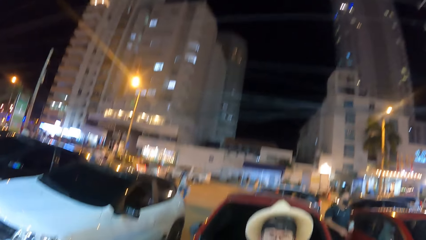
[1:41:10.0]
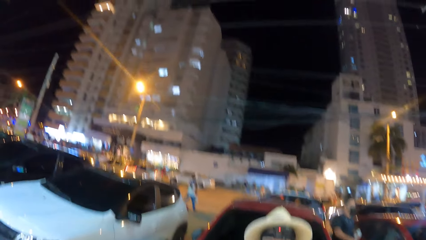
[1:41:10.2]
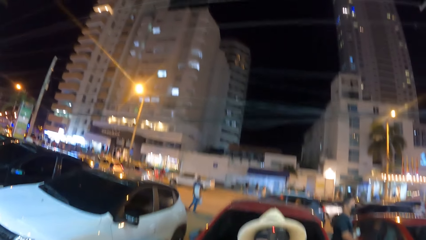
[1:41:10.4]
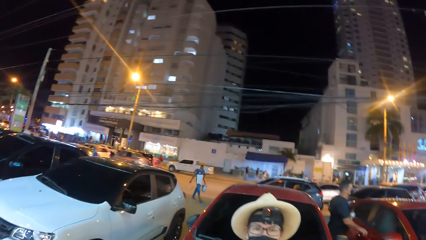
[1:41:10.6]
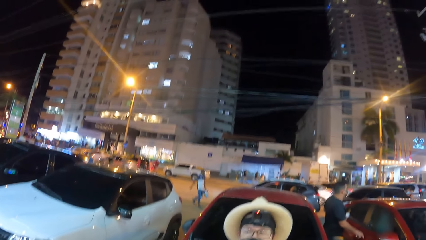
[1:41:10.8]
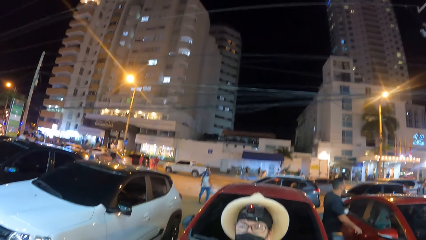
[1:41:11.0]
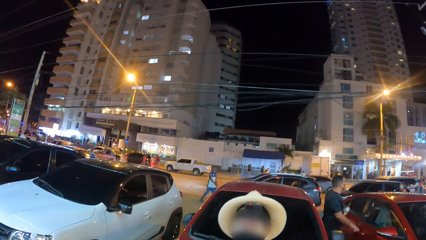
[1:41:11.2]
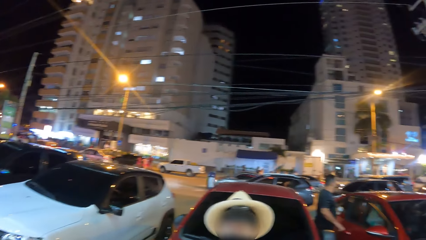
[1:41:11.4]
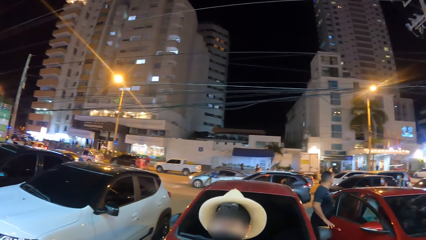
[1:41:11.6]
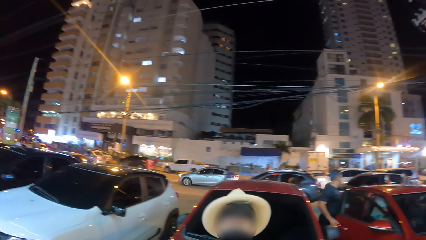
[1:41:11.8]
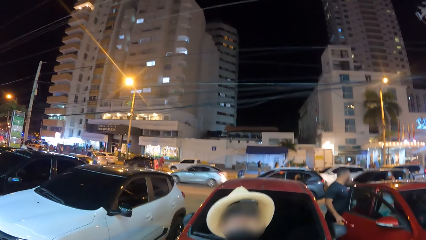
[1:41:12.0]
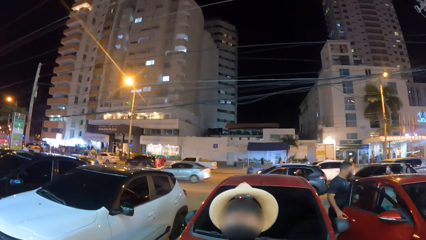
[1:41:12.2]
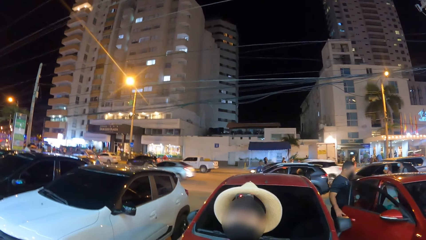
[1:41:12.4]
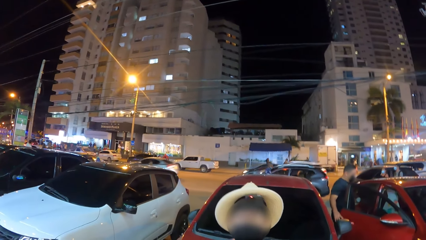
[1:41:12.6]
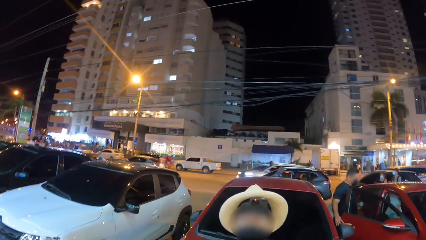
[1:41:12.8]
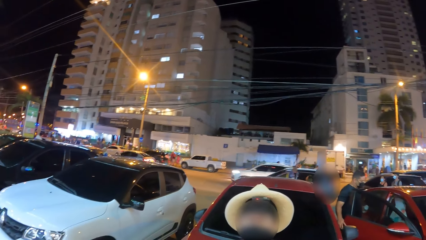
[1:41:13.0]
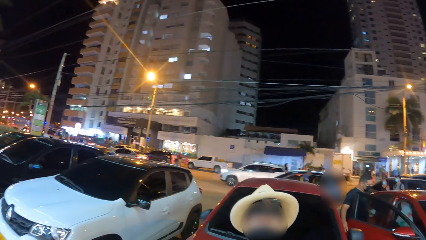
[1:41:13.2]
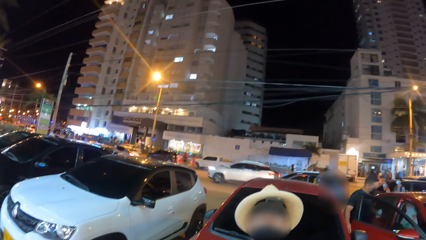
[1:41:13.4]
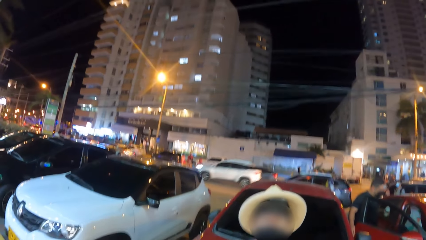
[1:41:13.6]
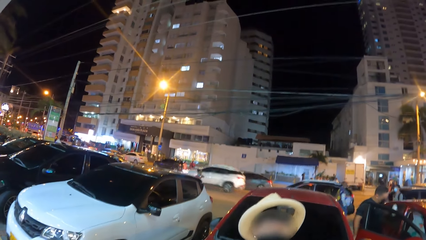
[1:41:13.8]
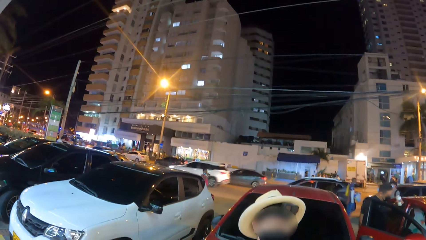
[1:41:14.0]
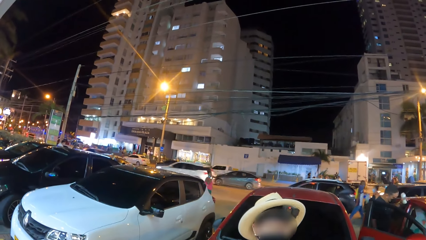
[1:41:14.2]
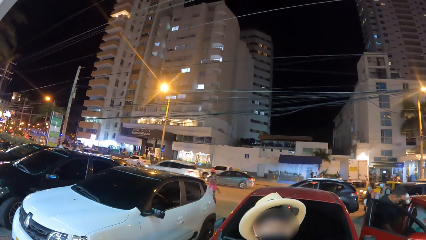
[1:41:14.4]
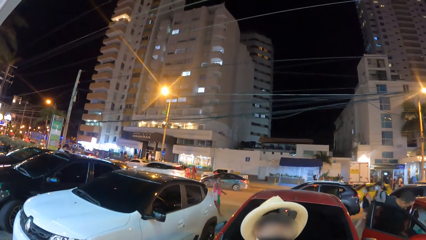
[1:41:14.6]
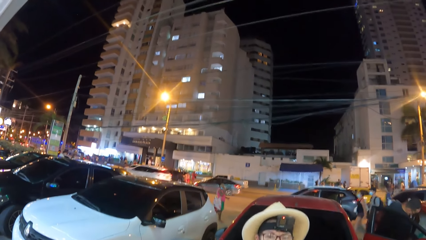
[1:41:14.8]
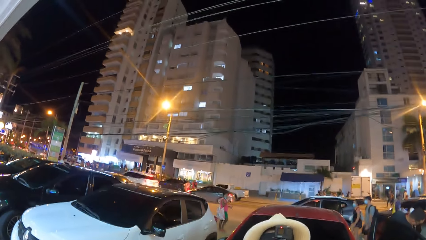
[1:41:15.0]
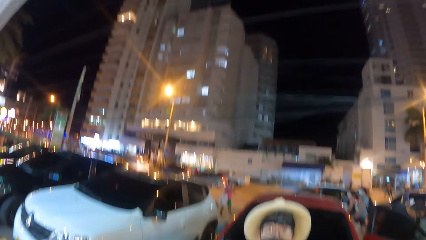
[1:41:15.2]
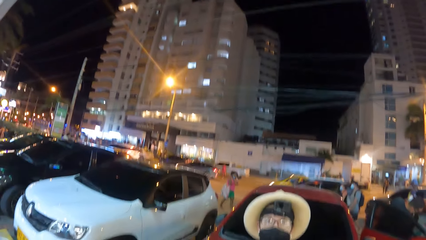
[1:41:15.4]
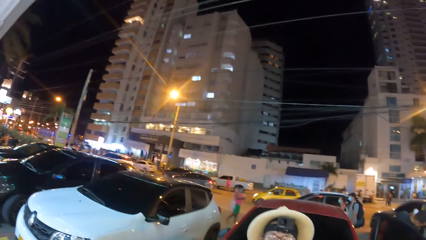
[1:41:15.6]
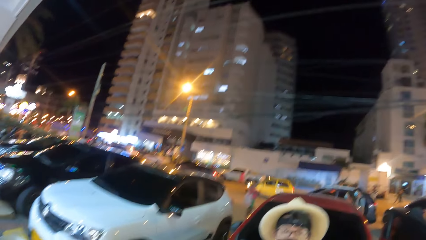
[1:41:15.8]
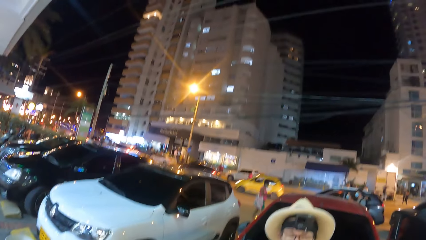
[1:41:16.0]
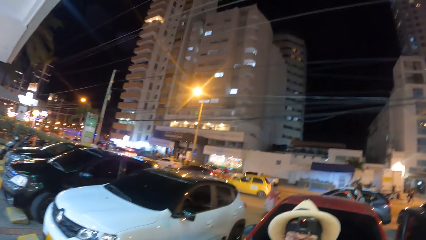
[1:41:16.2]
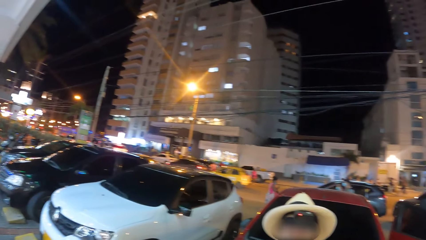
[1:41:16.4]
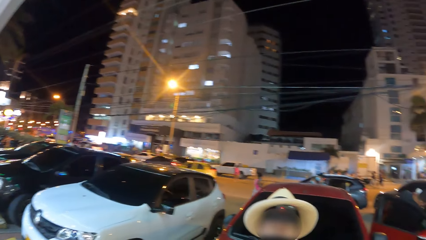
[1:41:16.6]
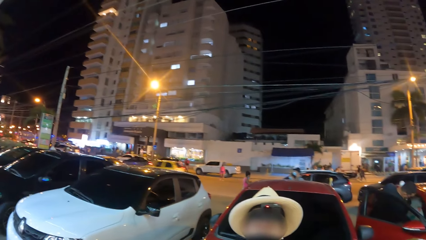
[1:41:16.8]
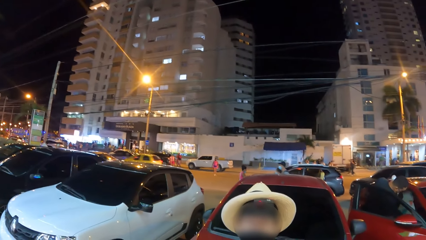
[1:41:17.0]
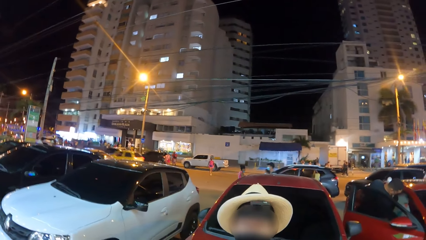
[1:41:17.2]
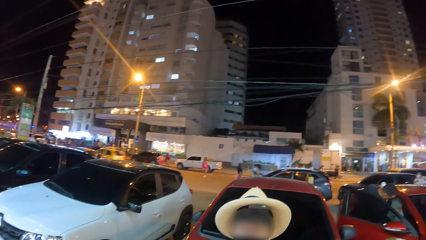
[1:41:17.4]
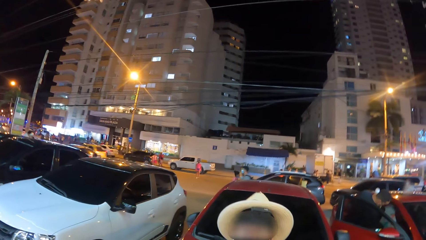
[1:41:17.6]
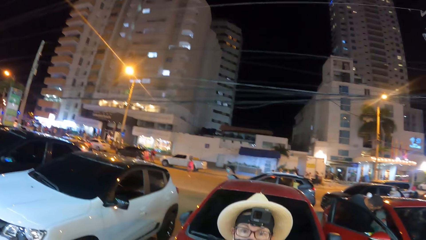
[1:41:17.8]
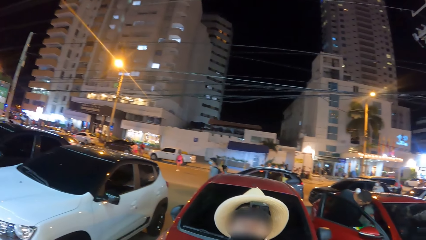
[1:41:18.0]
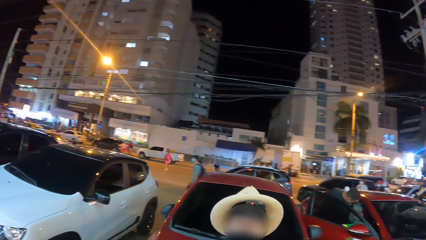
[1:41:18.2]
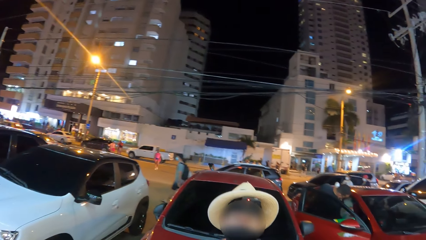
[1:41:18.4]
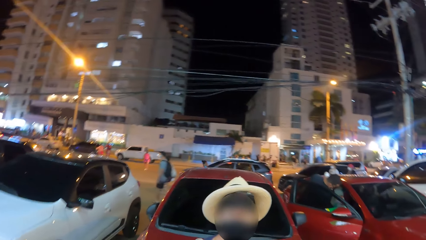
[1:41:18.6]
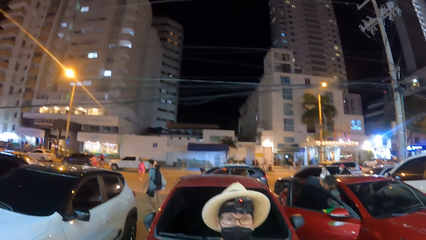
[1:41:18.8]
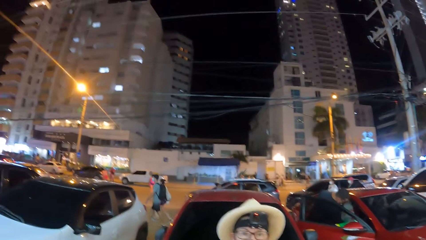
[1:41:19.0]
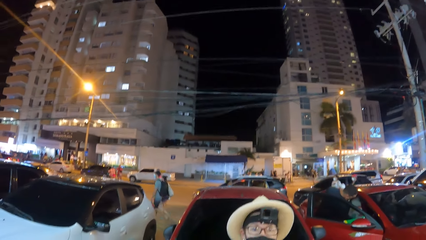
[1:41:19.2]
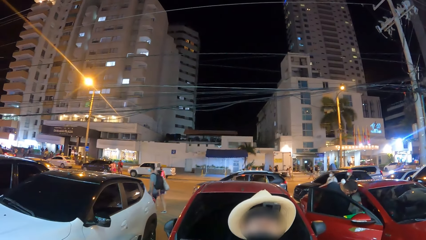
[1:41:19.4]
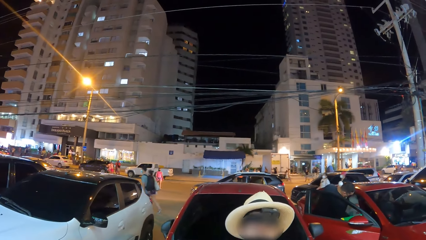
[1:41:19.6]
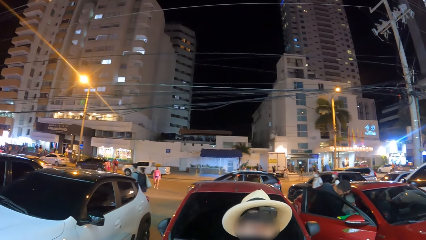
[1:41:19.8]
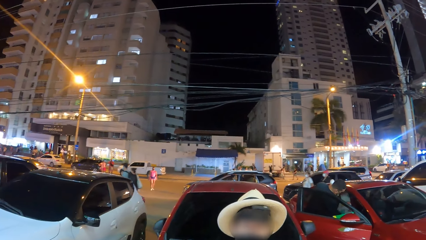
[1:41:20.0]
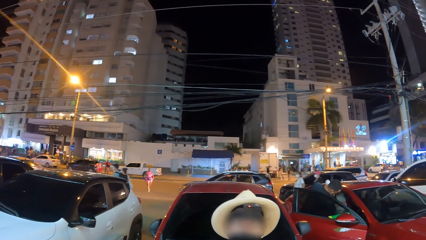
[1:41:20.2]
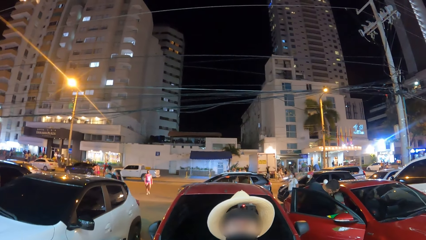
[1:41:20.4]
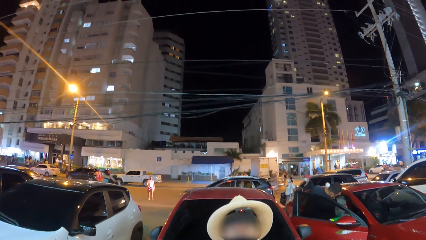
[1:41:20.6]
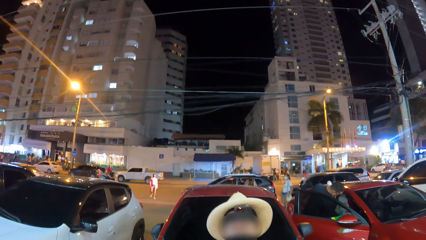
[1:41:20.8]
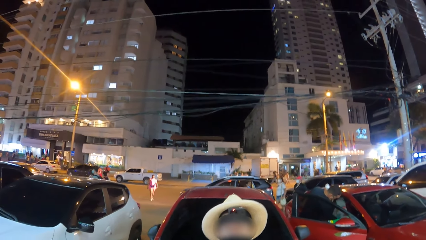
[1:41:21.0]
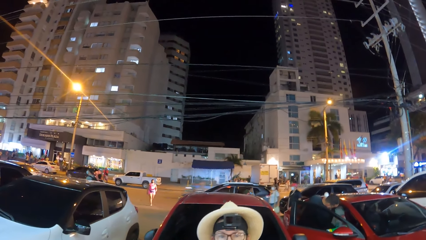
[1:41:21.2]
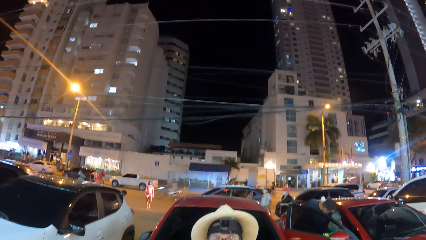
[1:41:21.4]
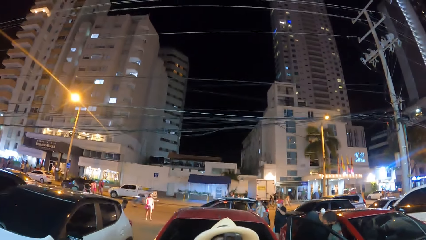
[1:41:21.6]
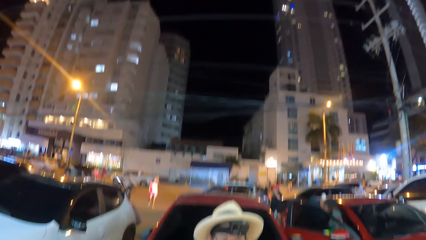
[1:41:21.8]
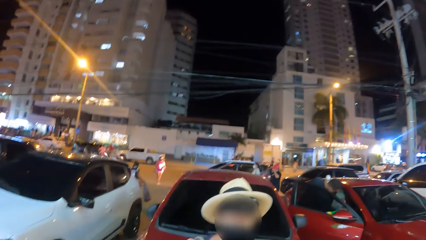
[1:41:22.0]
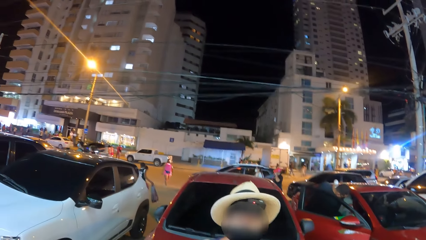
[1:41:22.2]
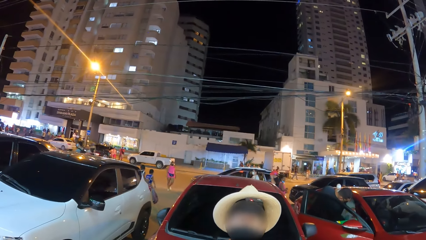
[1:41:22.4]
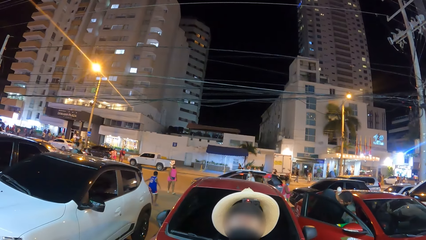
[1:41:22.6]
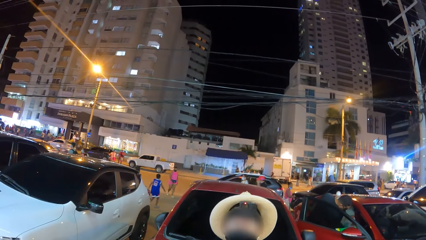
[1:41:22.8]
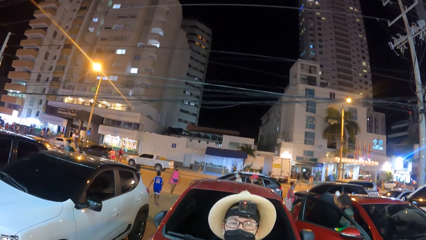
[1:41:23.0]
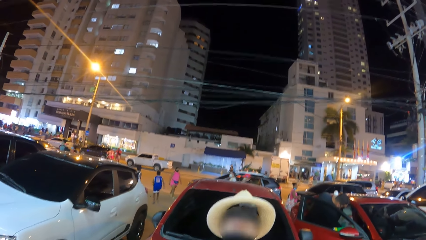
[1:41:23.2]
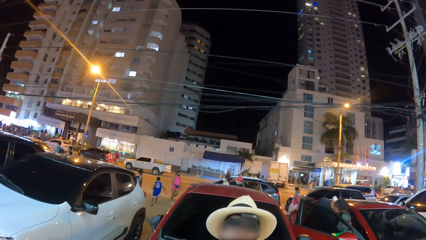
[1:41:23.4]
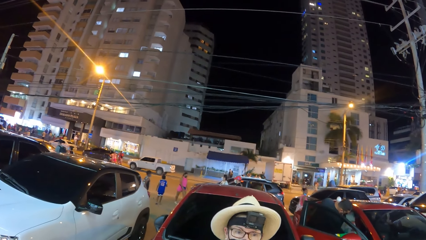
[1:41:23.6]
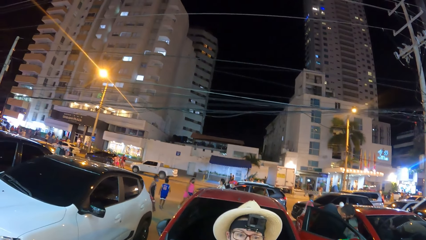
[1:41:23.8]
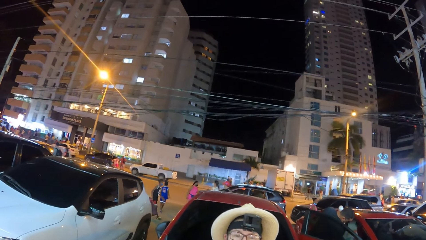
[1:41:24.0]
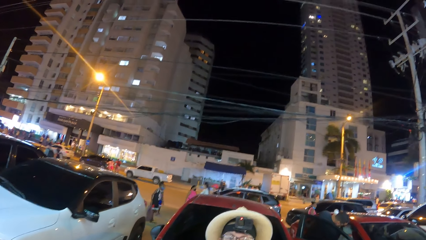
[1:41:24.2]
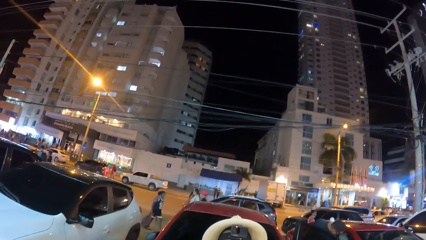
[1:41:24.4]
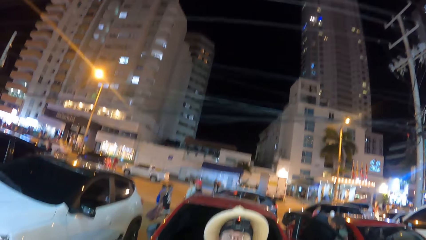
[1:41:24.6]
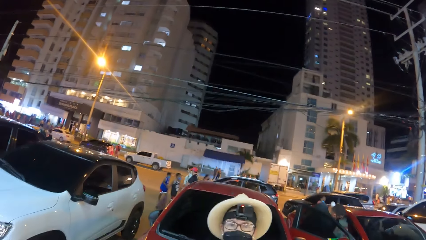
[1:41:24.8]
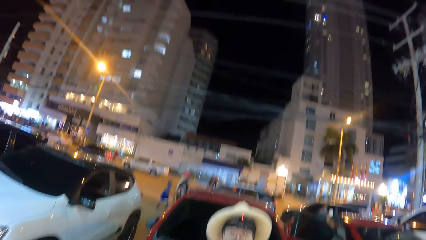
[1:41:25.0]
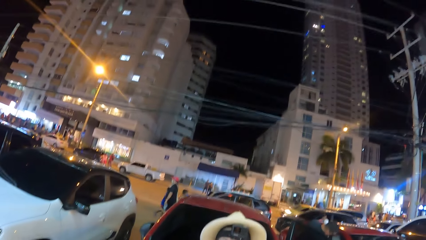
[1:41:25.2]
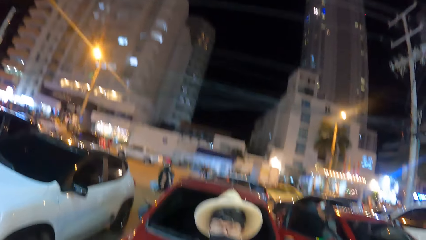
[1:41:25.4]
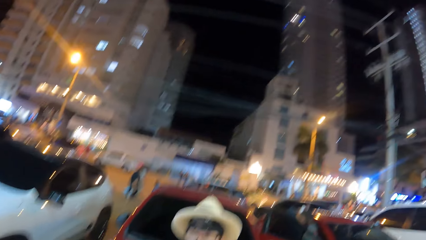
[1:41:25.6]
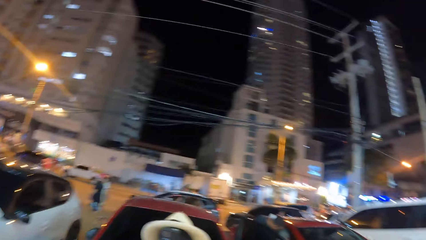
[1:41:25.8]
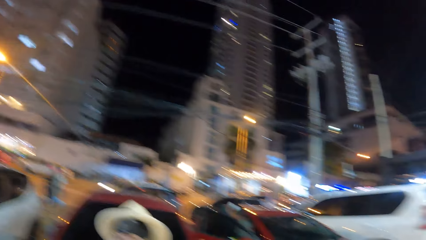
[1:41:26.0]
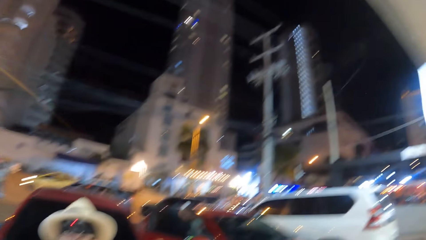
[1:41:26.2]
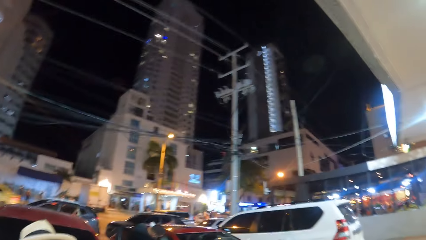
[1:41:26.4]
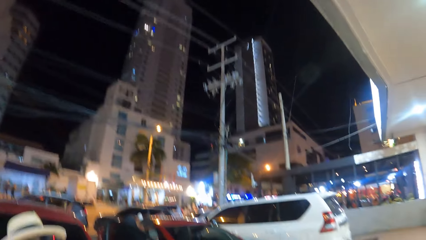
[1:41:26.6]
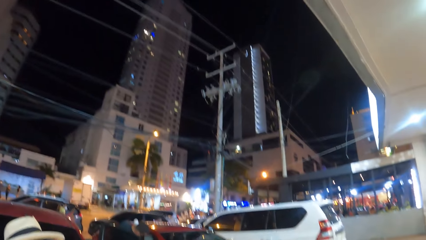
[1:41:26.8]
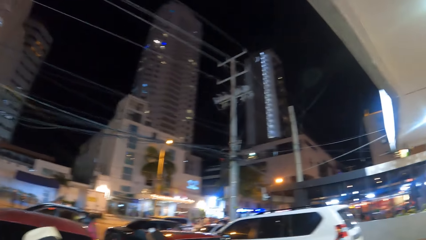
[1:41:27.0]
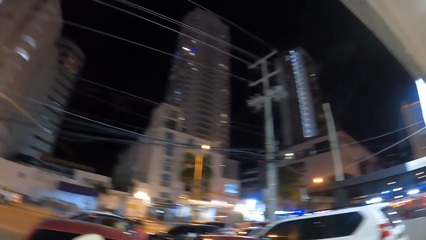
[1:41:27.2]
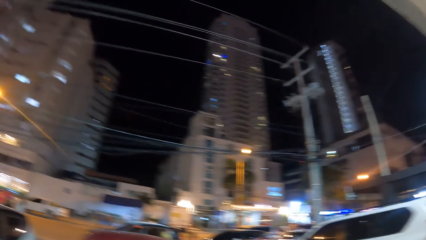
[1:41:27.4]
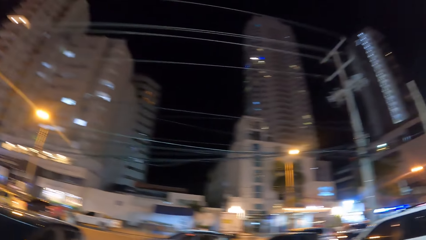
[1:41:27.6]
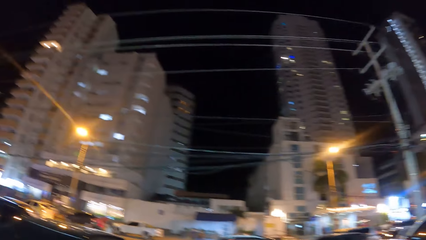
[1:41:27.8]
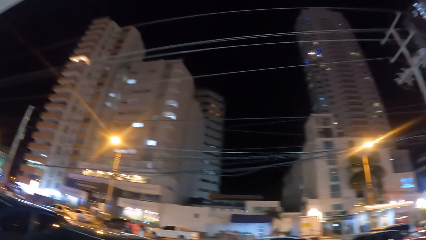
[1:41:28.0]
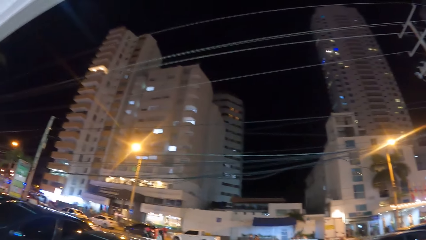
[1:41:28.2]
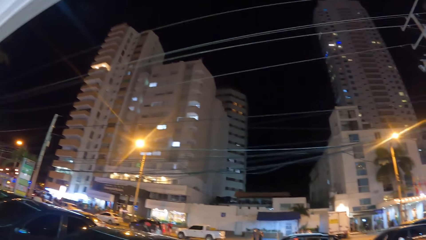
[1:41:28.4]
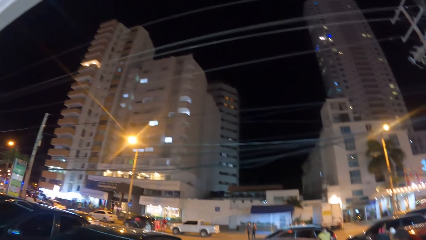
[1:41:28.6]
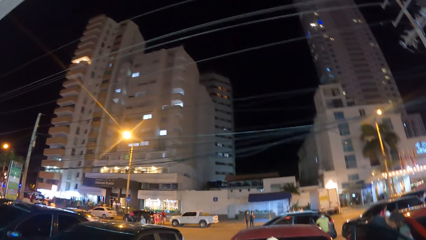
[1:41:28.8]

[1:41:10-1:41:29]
The camera wearer talks. They look around.
